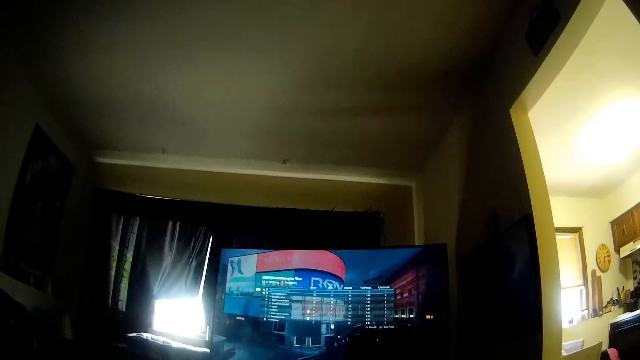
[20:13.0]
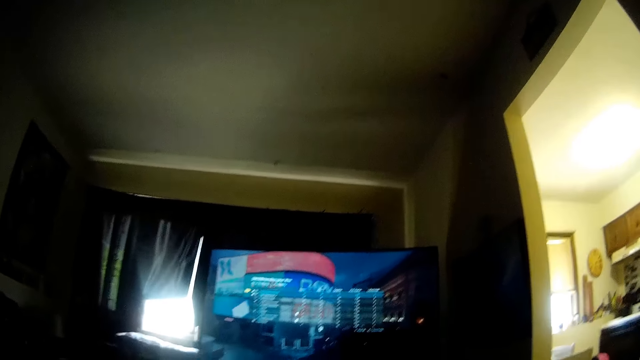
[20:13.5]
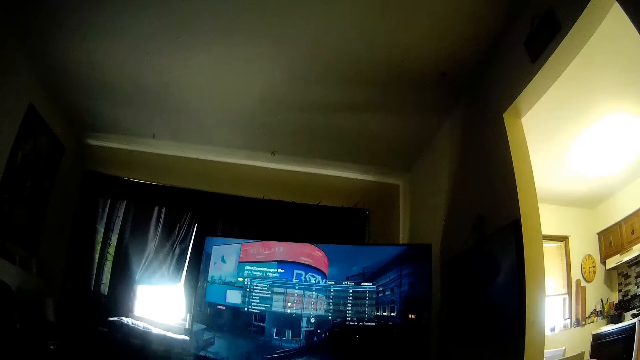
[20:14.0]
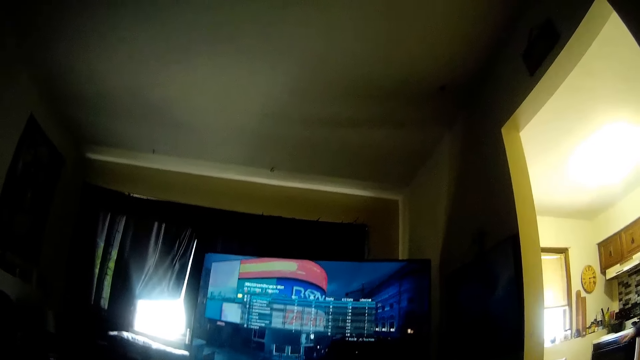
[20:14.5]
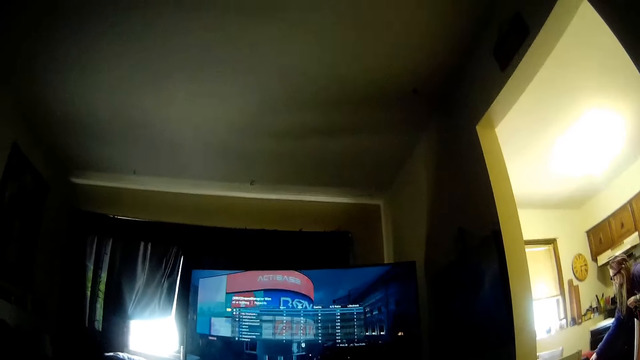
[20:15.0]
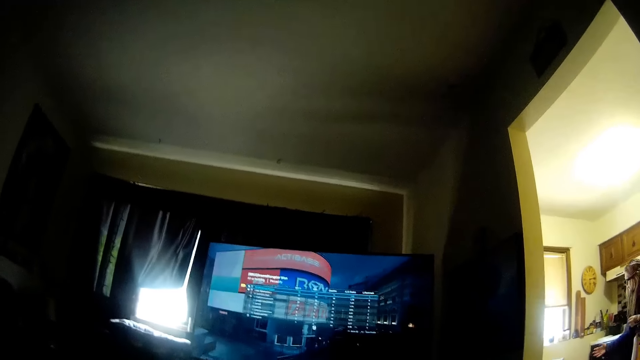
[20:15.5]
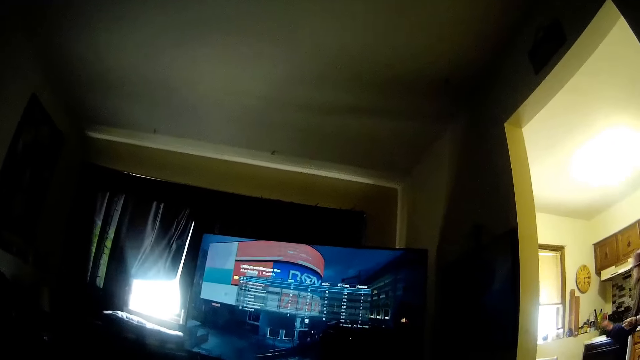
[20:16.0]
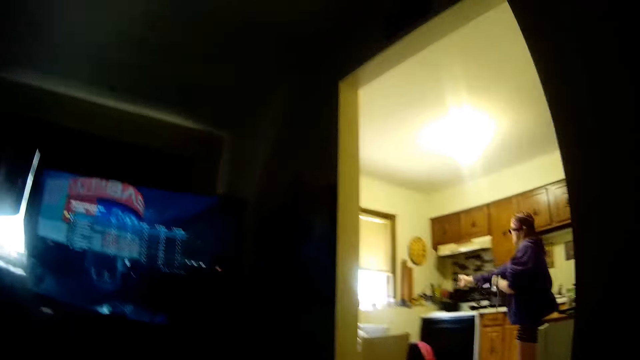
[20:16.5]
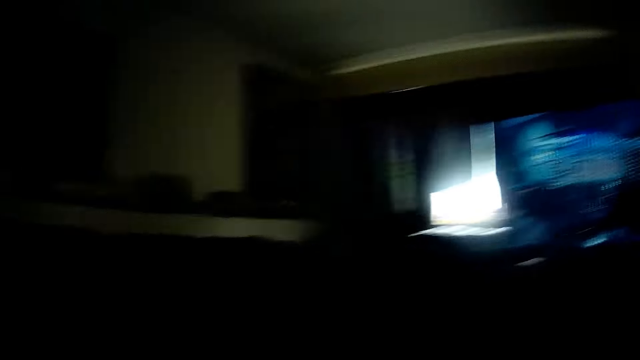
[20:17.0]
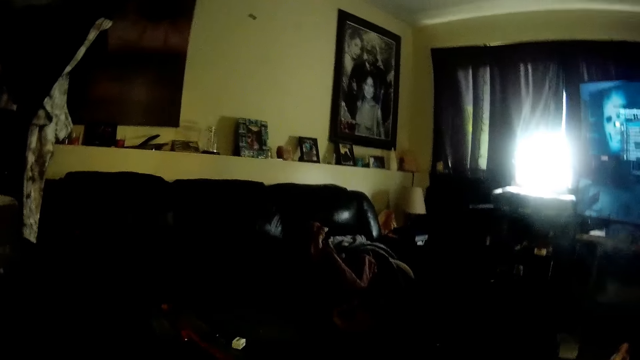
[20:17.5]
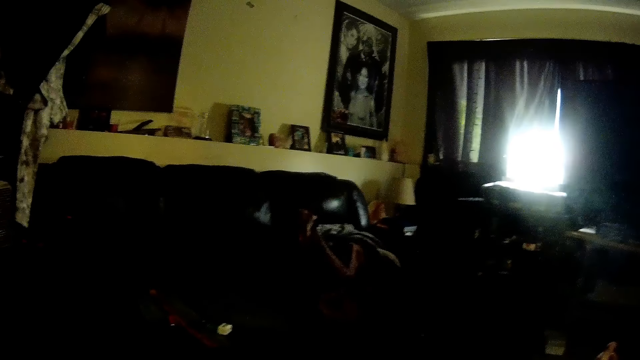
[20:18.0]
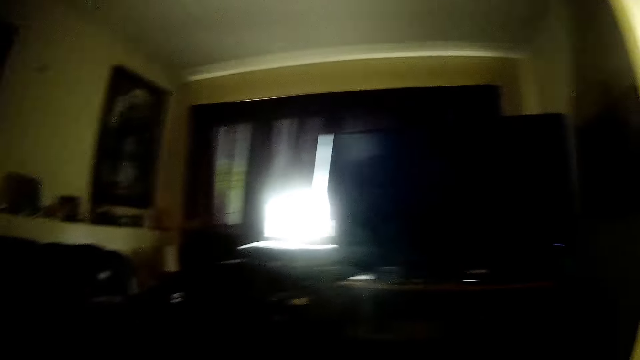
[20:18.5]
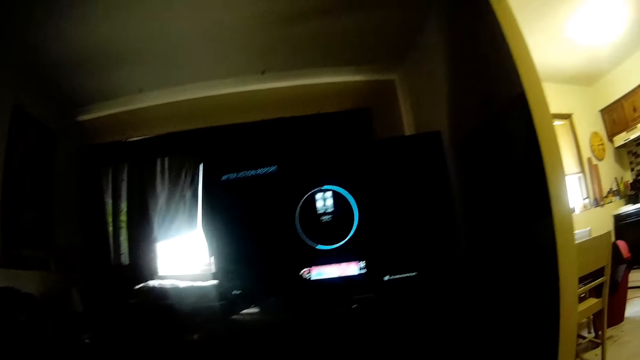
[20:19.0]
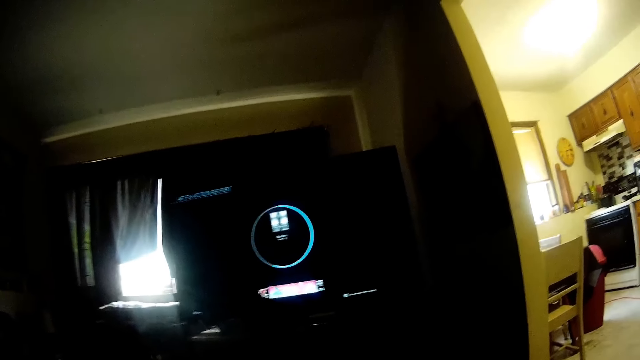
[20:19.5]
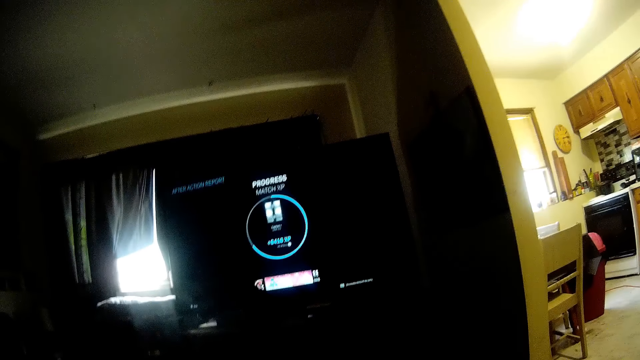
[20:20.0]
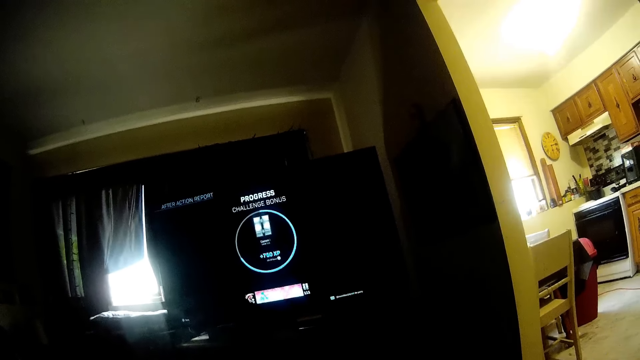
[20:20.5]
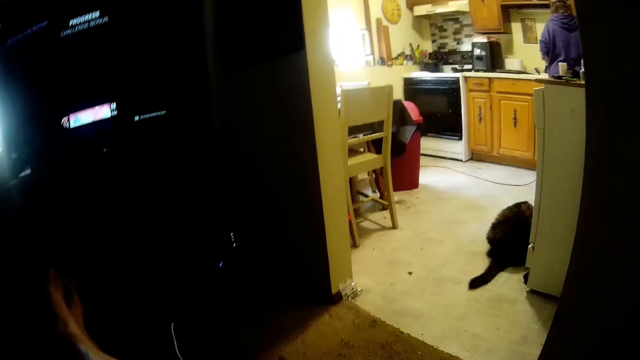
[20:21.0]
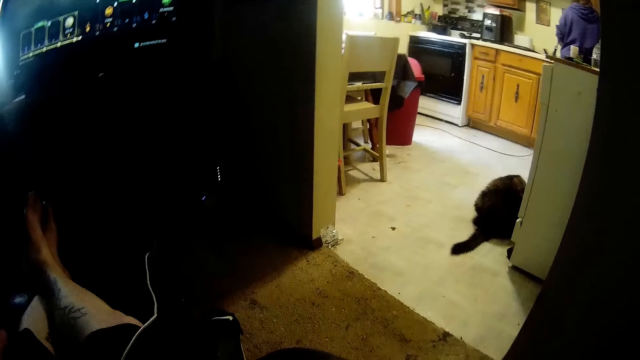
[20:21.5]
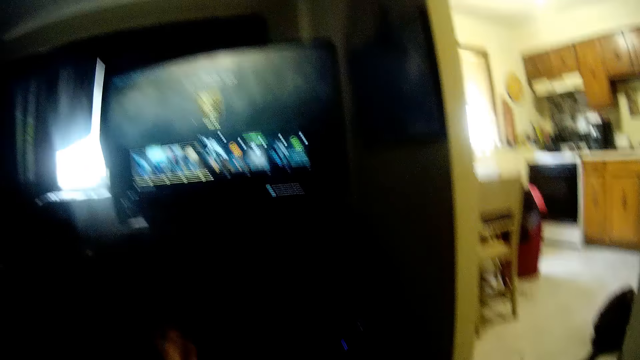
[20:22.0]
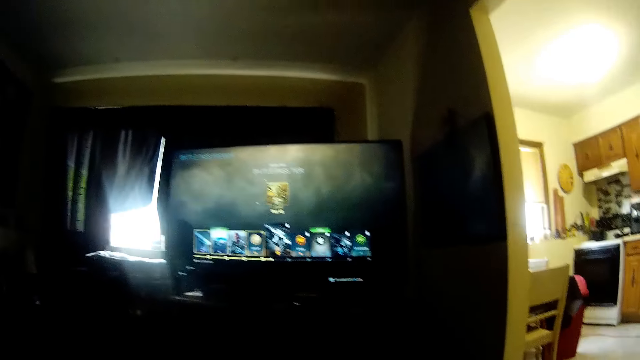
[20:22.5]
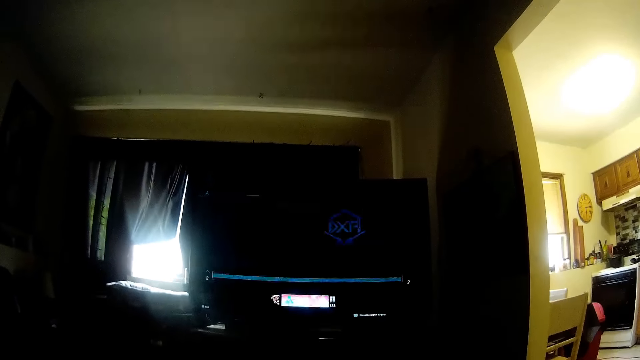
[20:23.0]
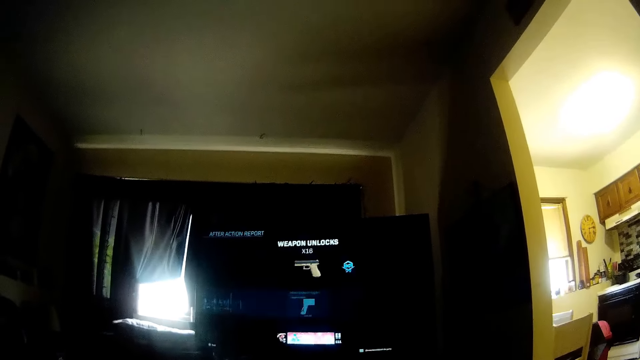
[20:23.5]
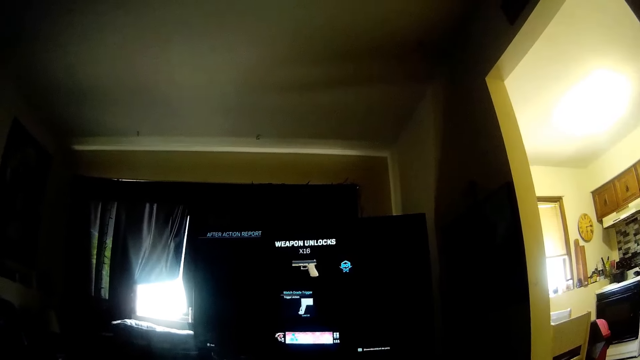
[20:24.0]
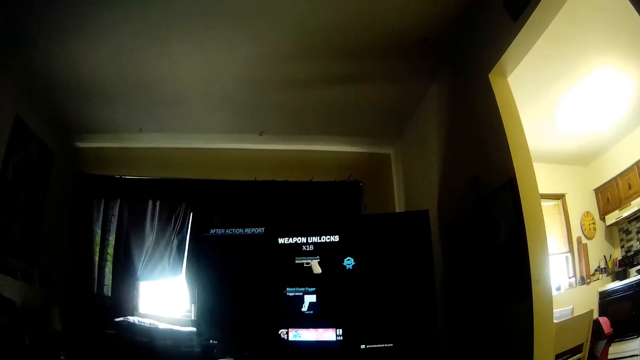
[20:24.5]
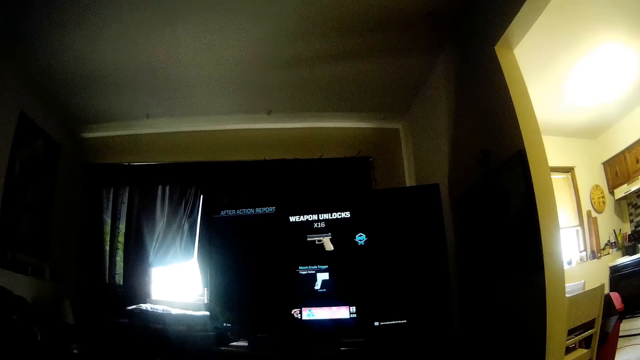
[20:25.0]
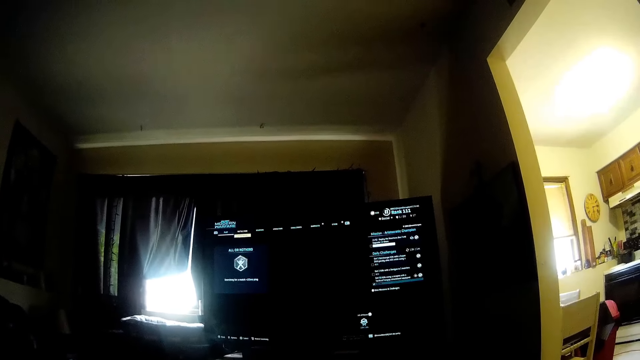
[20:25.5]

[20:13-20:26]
A woman touches a table with her right hand, and removes her right hand from the table. The camera wearer looks around the room. They operate the screen. They look down.

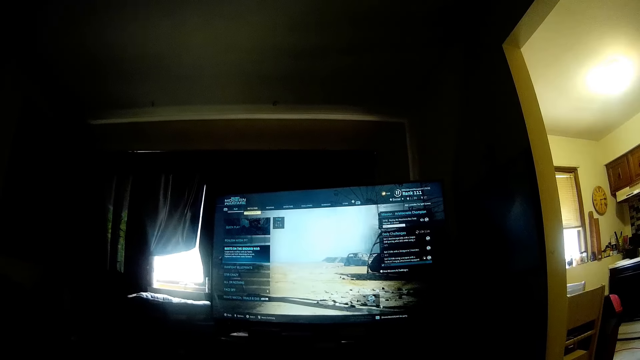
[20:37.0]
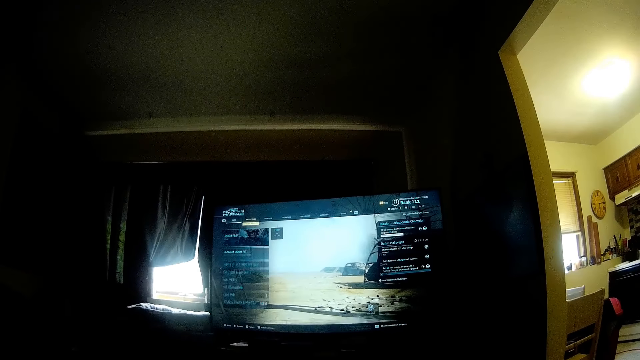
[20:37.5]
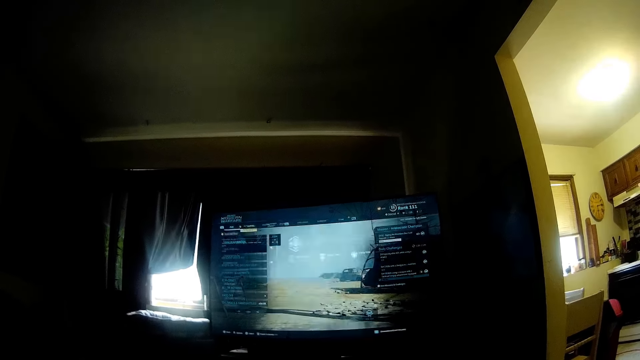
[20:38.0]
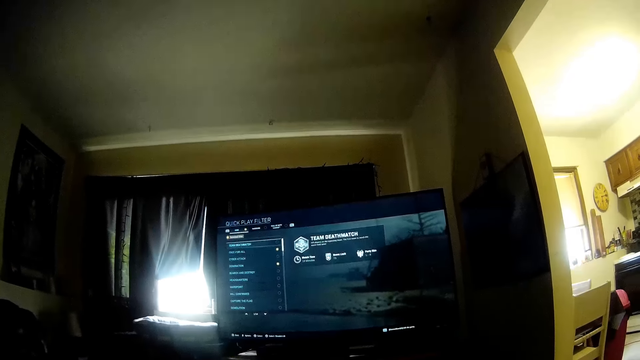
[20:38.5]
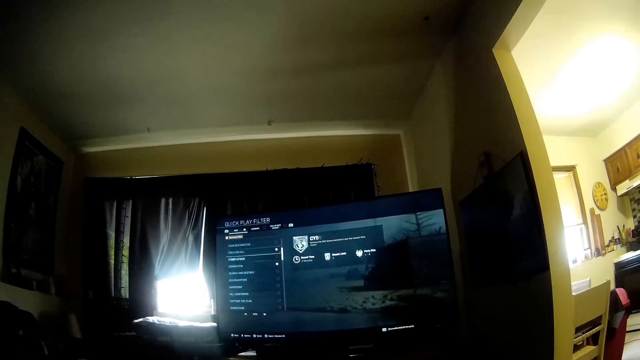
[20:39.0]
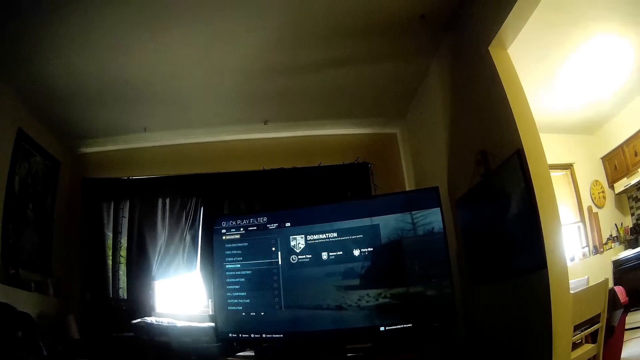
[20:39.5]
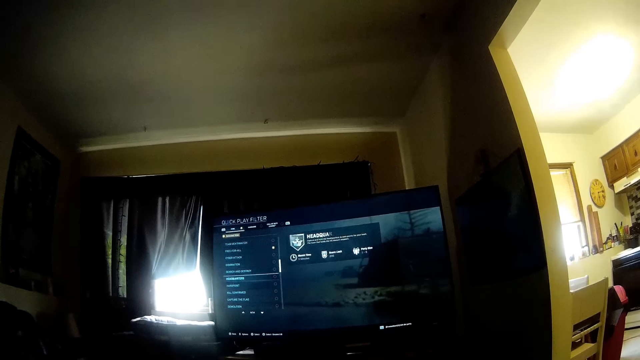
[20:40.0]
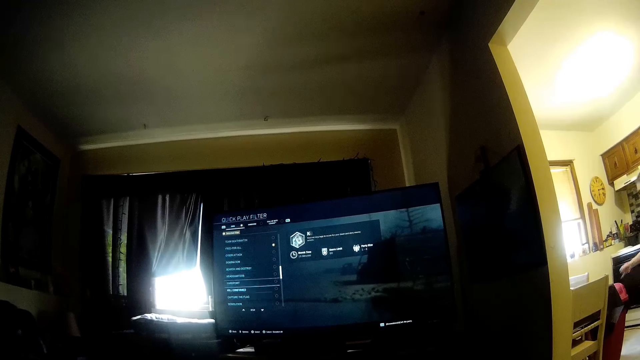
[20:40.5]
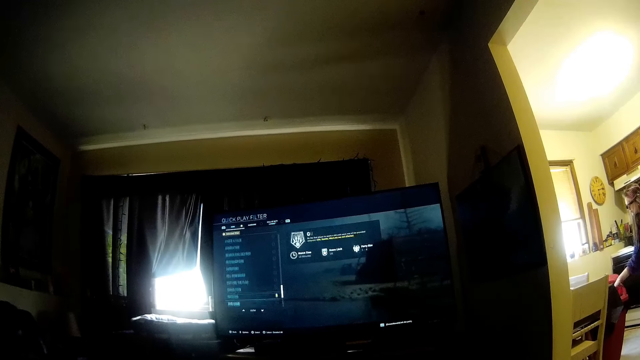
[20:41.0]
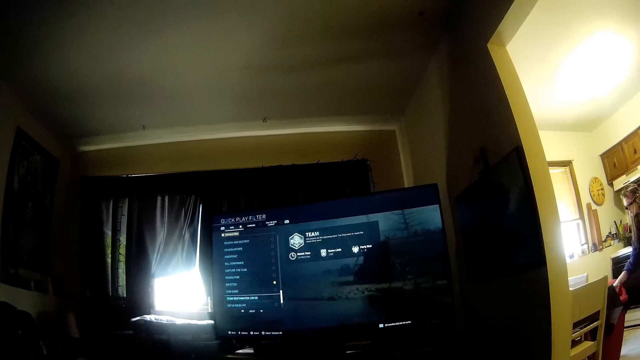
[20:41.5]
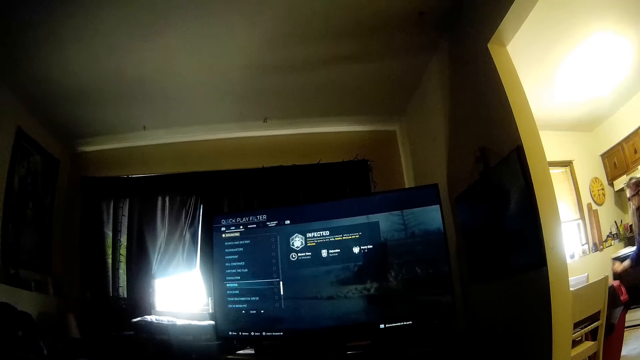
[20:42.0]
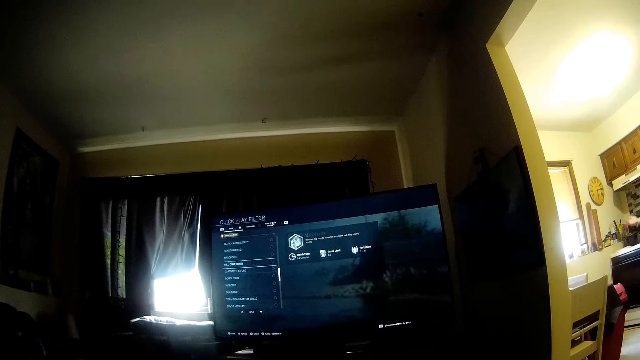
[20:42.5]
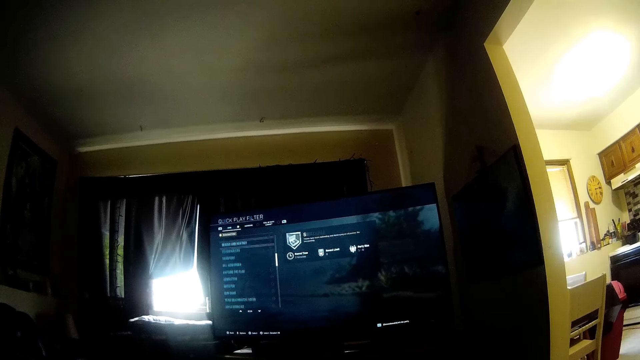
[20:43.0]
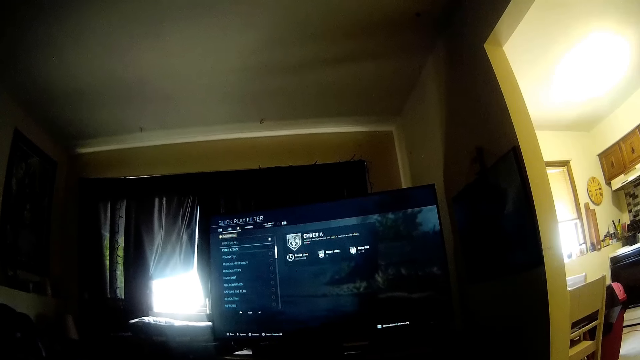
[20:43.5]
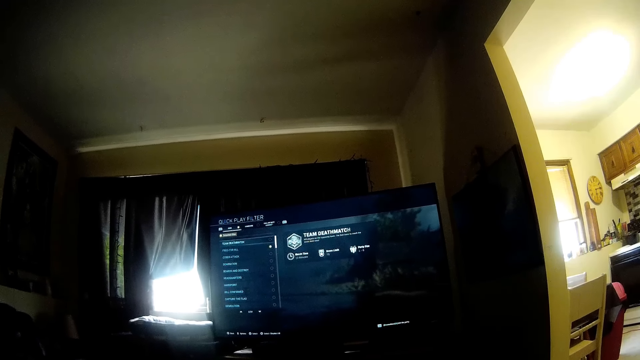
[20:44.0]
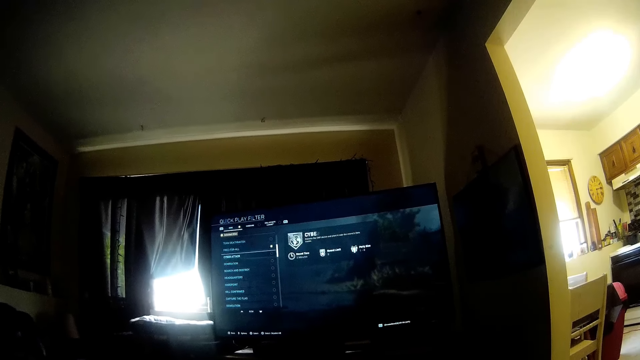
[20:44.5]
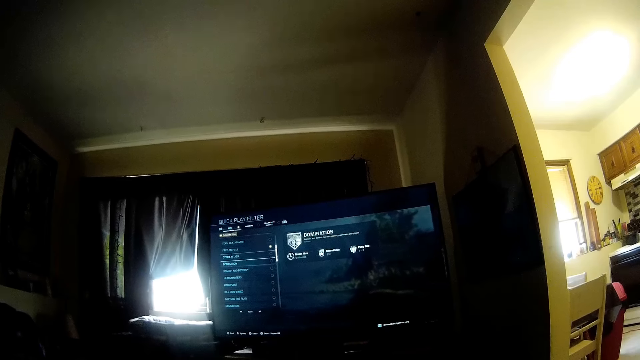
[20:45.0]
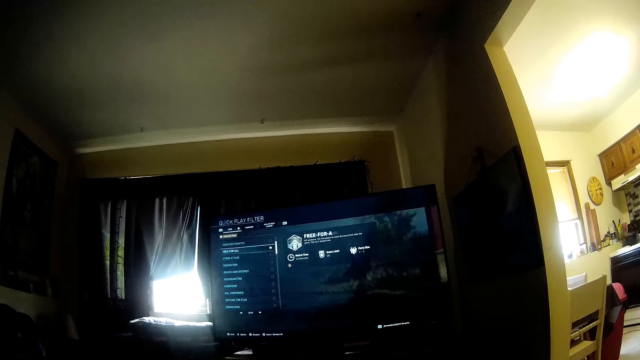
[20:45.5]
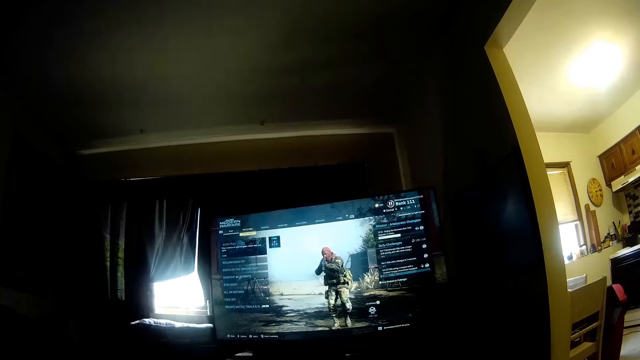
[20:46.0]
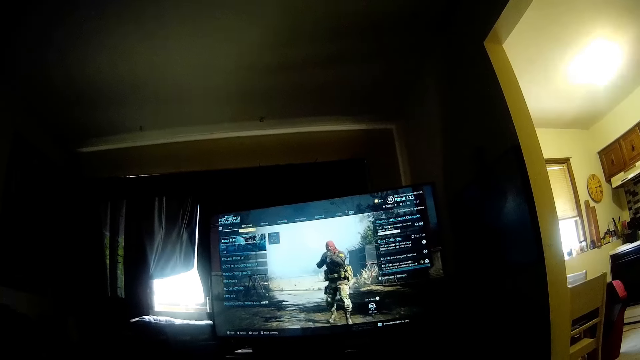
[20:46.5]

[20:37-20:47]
A woman drops a dirt into the dustbin.
